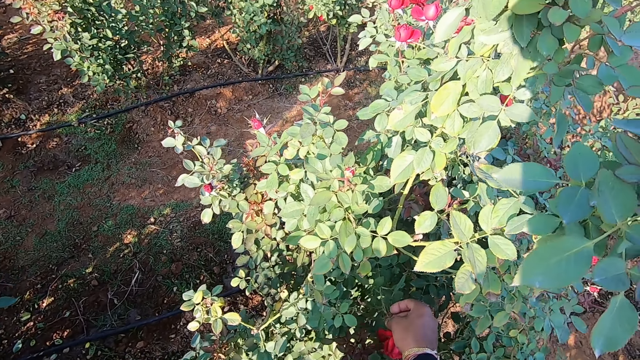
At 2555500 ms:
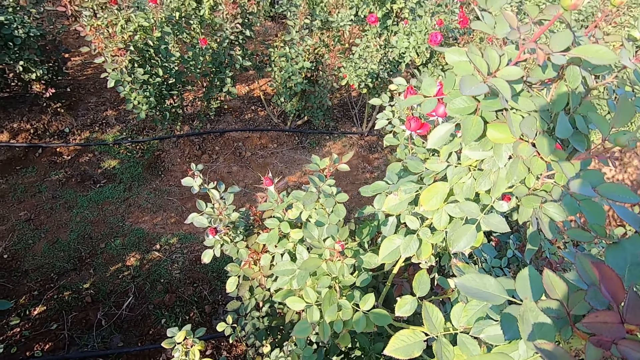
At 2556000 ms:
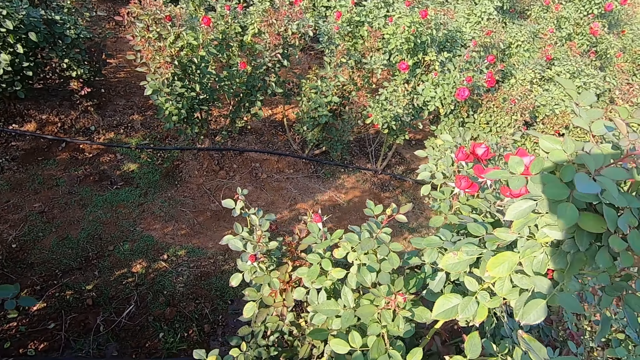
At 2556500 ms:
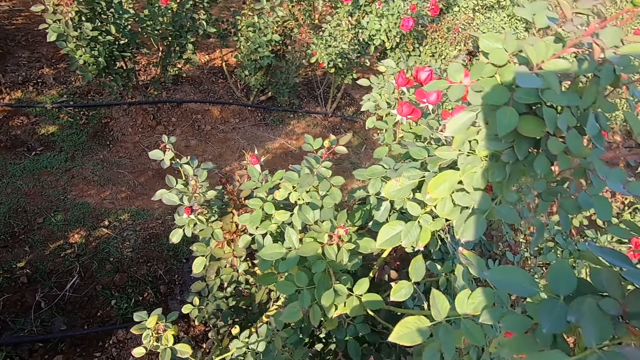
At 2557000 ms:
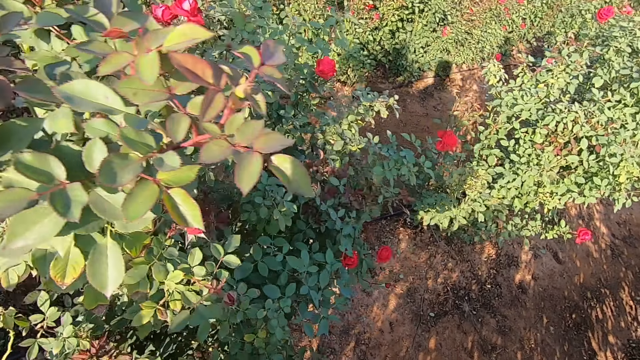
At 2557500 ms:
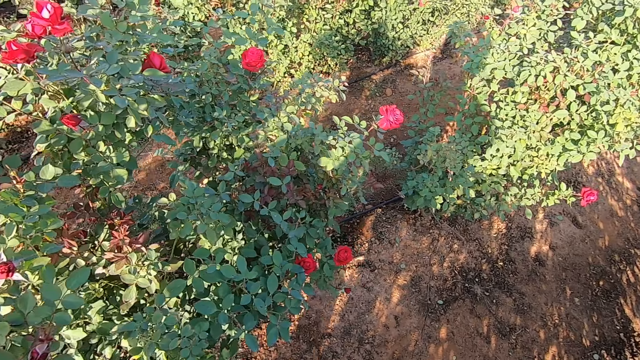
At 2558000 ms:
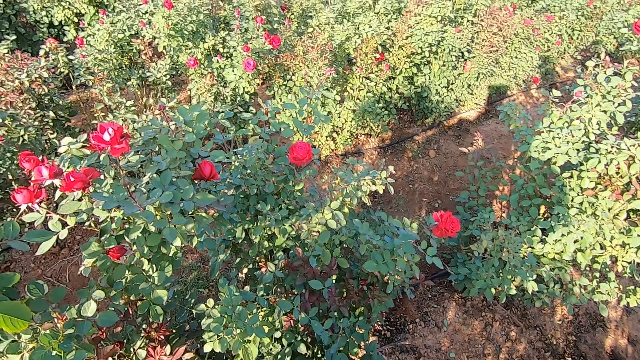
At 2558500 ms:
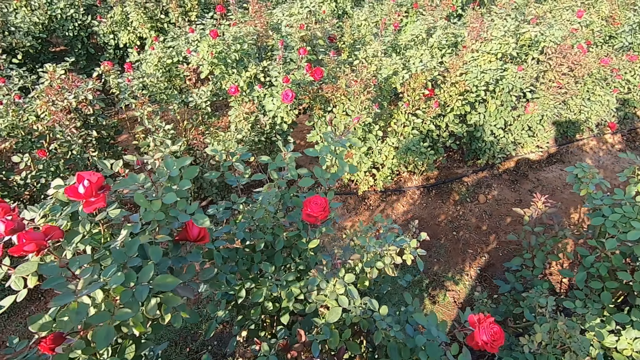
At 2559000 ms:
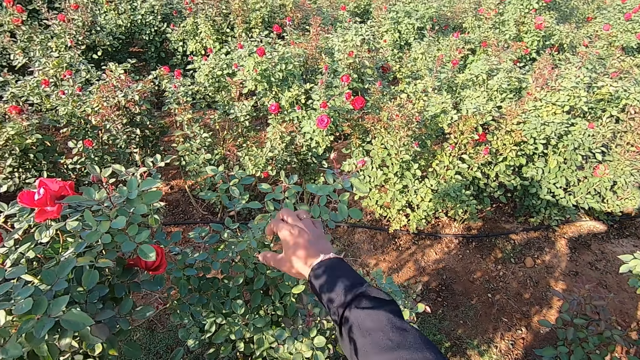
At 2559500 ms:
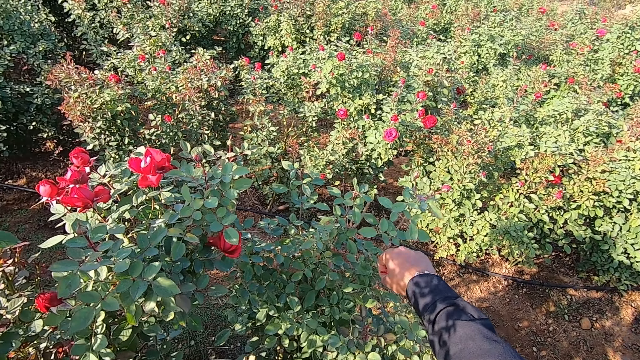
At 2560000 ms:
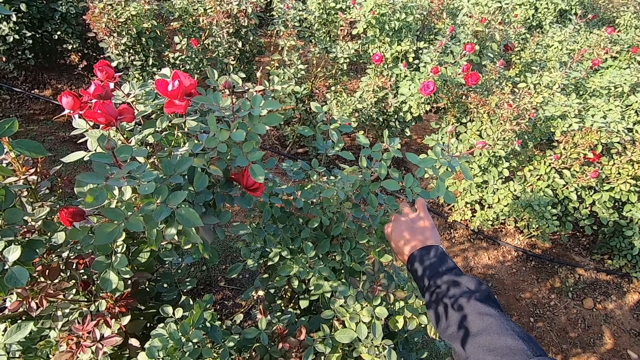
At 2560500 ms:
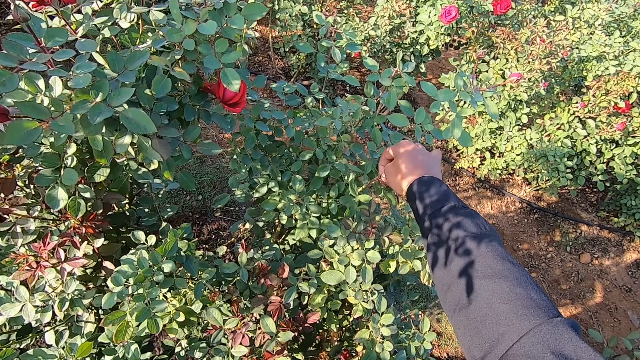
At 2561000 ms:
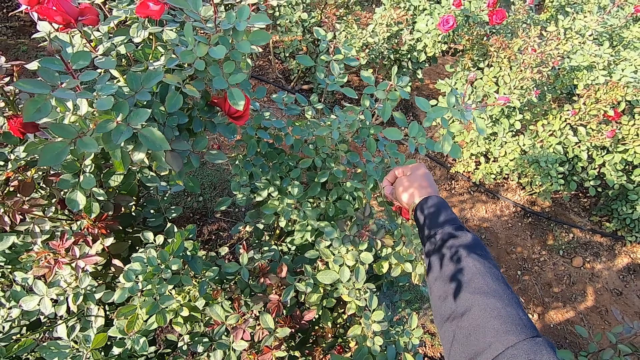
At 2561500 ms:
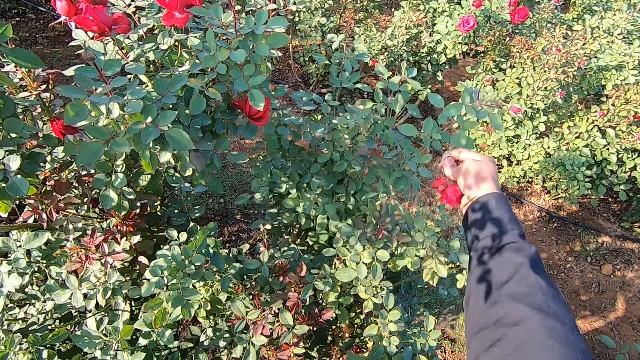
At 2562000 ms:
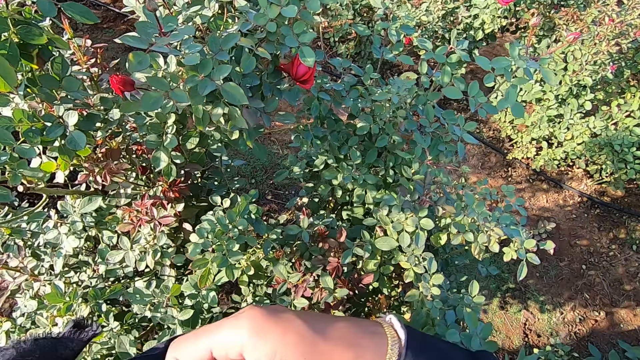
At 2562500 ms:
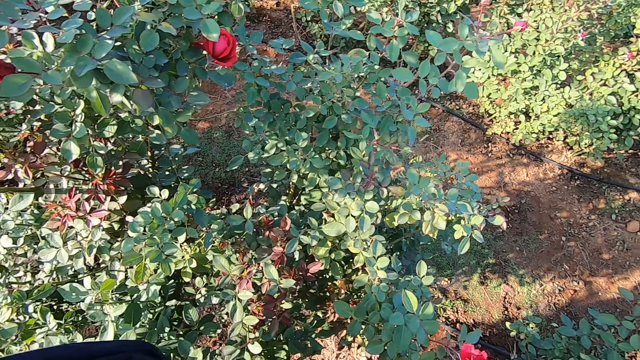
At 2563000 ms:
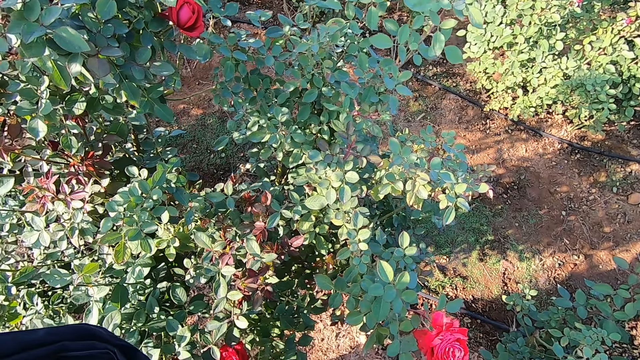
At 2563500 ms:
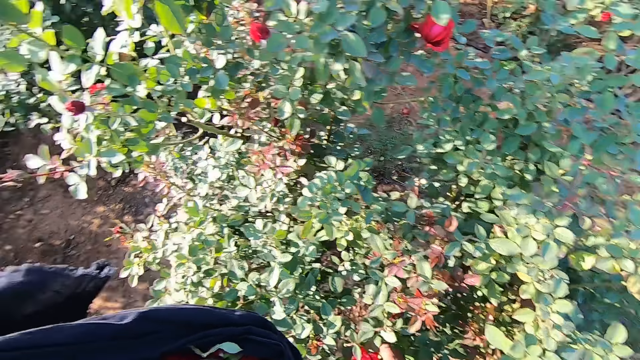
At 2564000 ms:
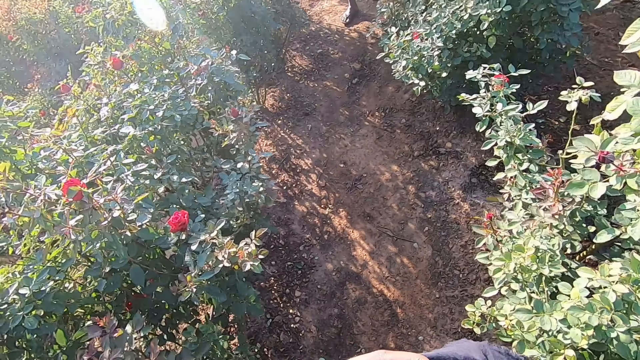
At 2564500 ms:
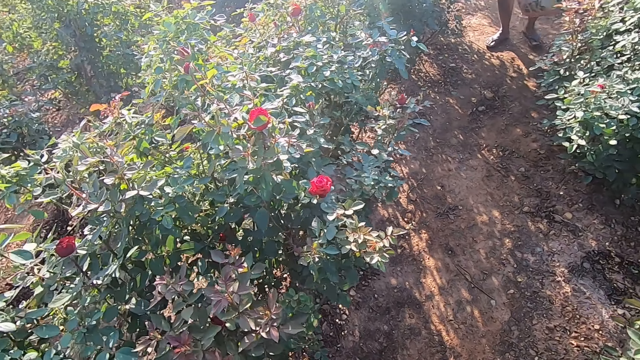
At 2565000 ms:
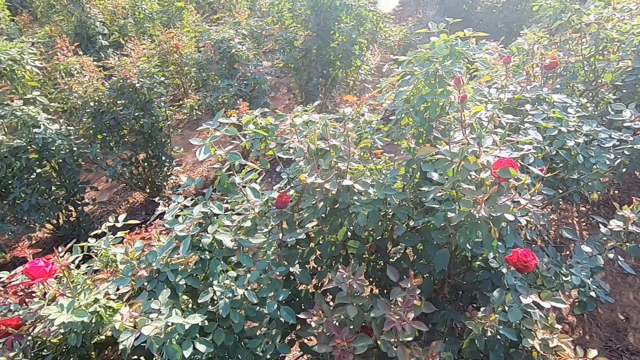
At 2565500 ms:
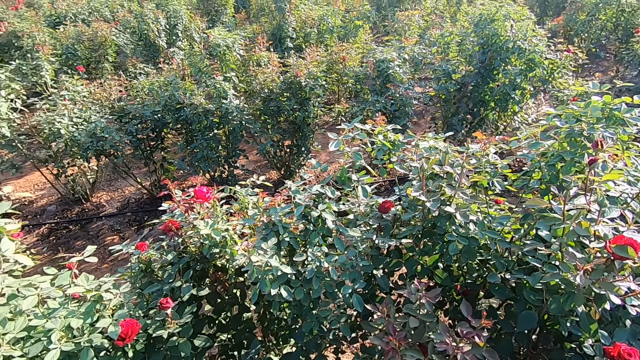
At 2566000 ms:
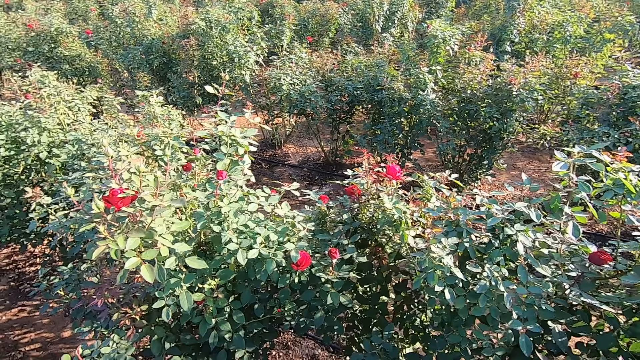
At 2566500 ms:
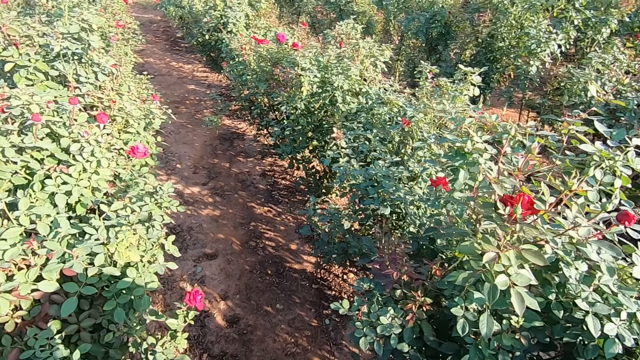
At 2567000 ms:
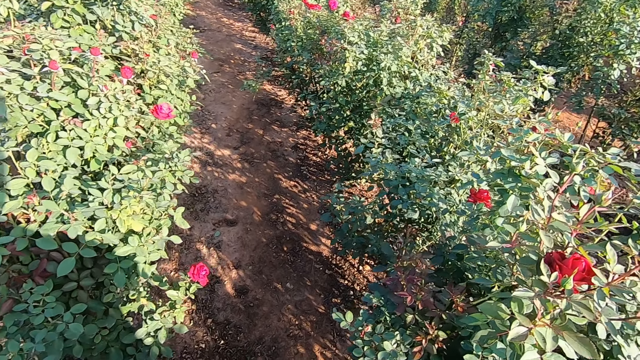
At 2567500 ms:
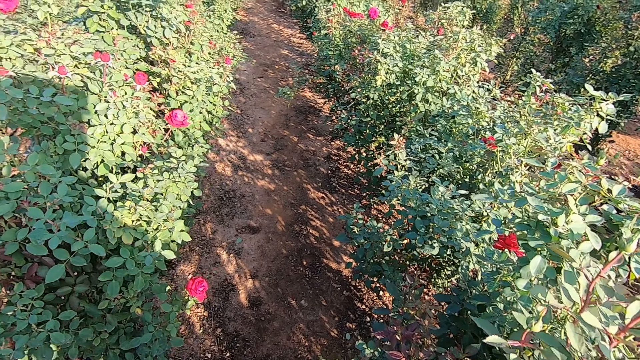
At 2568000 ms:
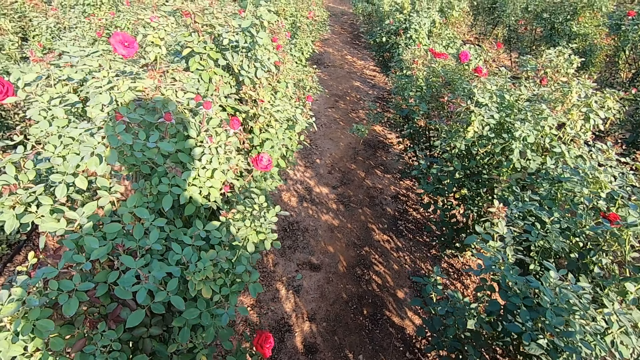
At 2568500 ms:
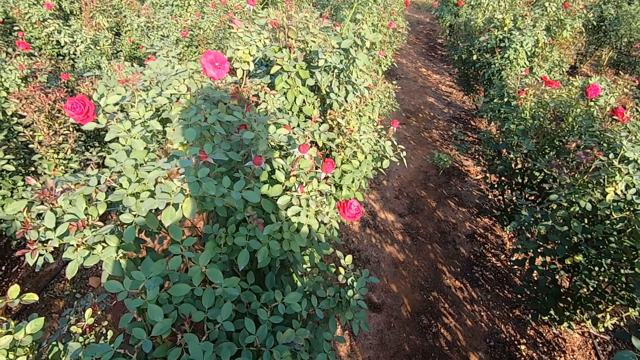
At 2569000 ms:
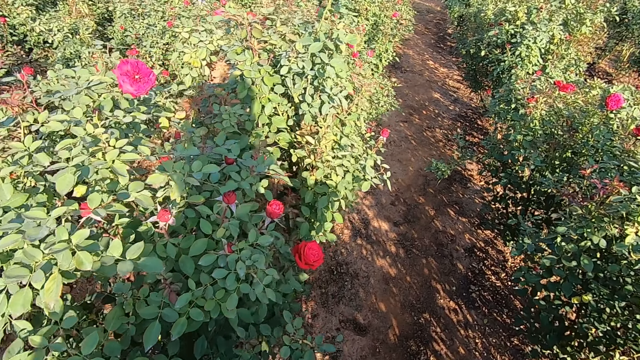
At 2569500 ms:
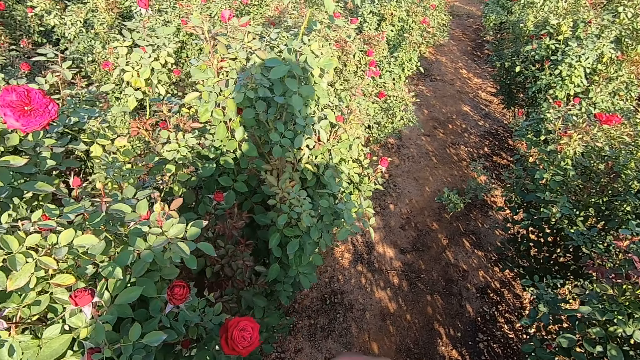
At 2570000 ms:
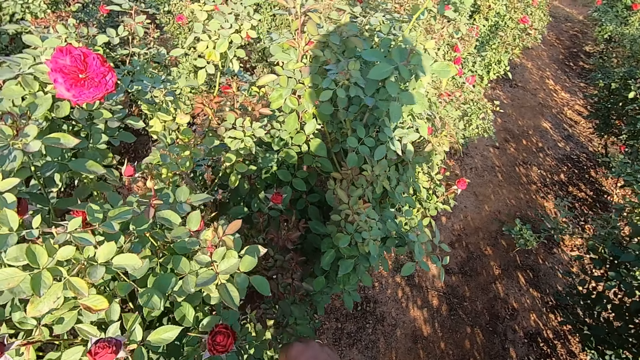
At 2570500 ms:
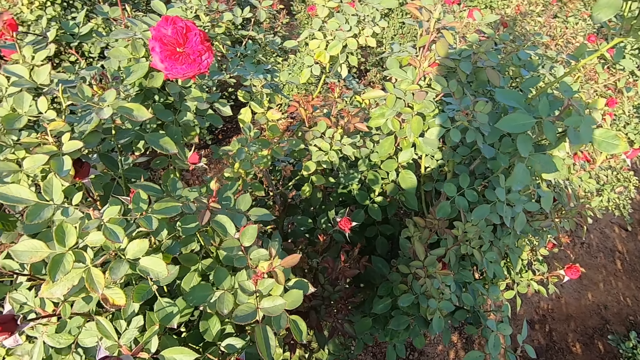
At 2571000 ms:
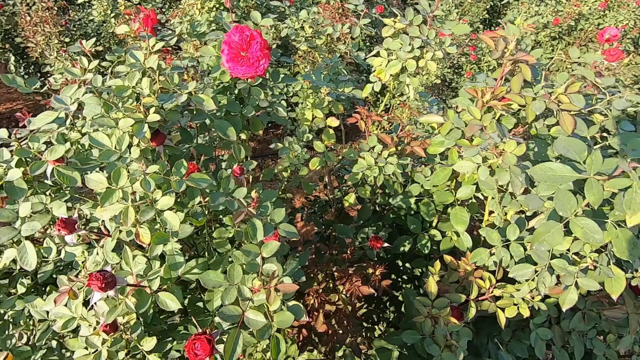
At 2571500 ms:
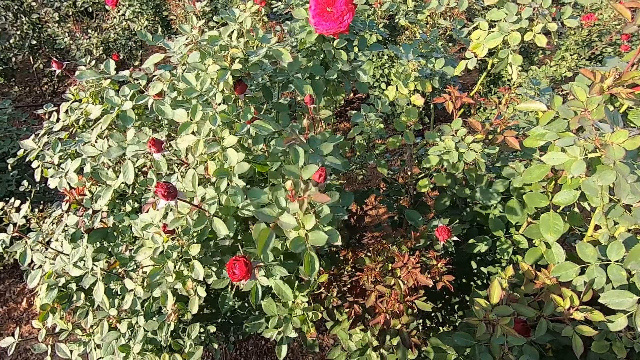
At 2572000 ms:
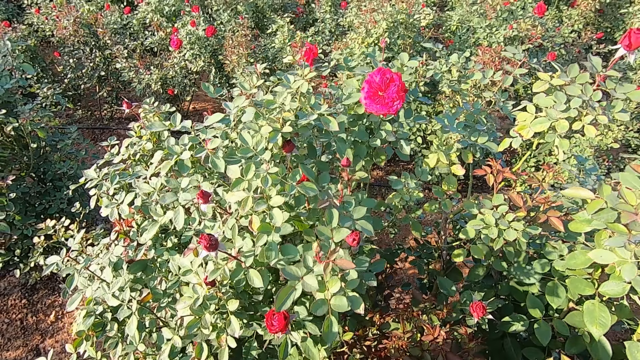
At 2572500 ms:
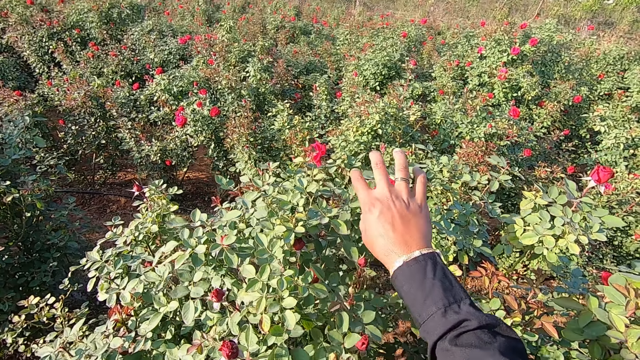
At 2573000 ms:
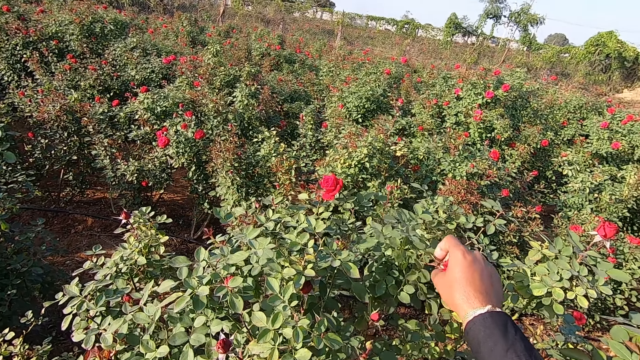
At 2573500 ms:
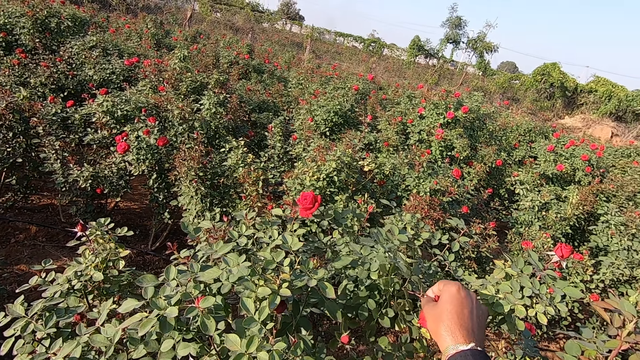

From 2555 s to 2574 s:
The camera wearer plucks a rose flower from the plantation with his right hand. He moves towards the other side of the bush. He talks to a man. He plucks a rose flower from the plantation with his right hand. He talks to the man. He drops the rose flower in the fabric with his right hand. He touches a rose flower on the plantation with his right hand. He talks to the man and moves towards another bush. He talks to the man. He plucks a rose flower from the plantation with his right hand. He drops the rose flower in the fabric with his right hand. He plucks a rose flower from the plantation with his right hand. The man talks to the camera wearer.
